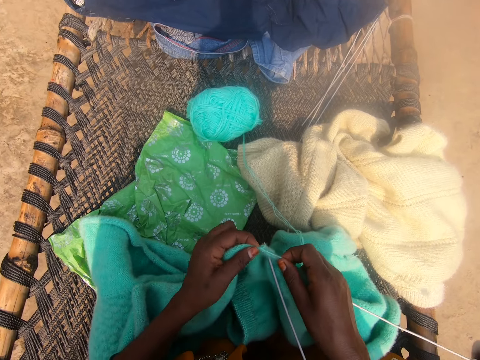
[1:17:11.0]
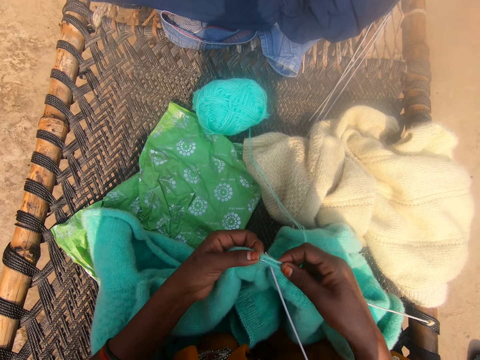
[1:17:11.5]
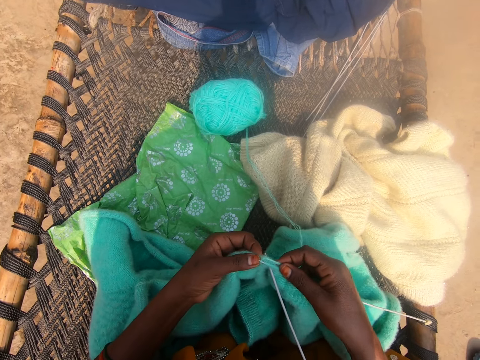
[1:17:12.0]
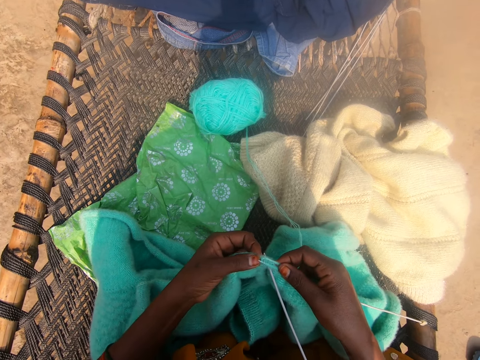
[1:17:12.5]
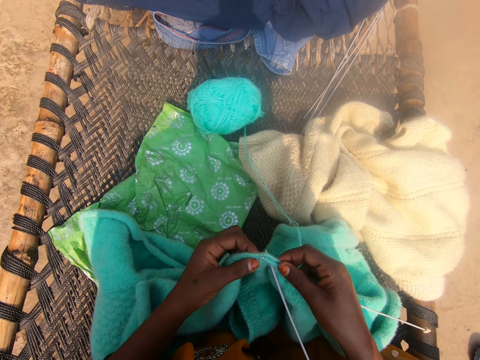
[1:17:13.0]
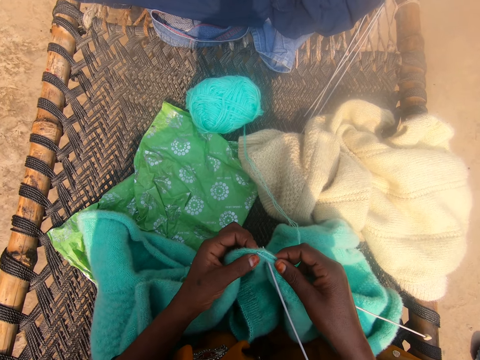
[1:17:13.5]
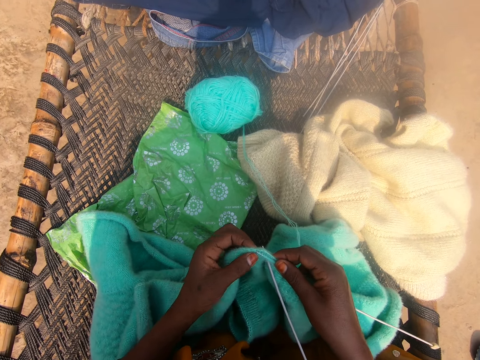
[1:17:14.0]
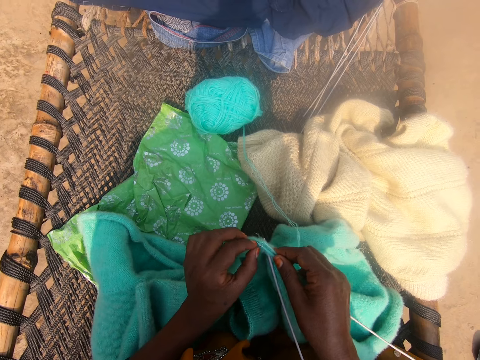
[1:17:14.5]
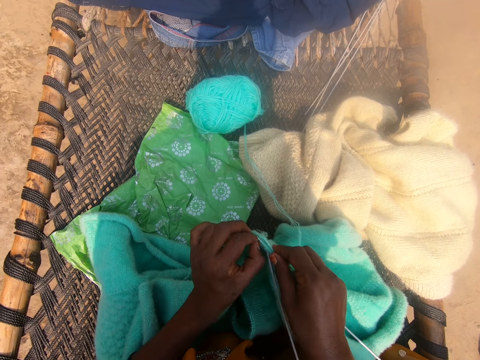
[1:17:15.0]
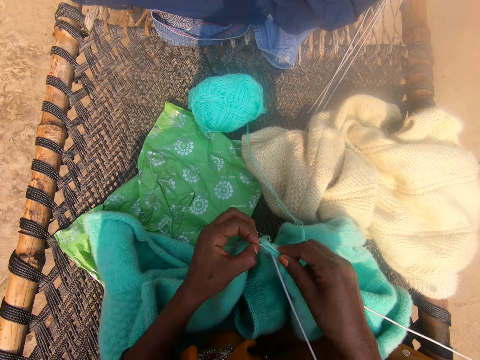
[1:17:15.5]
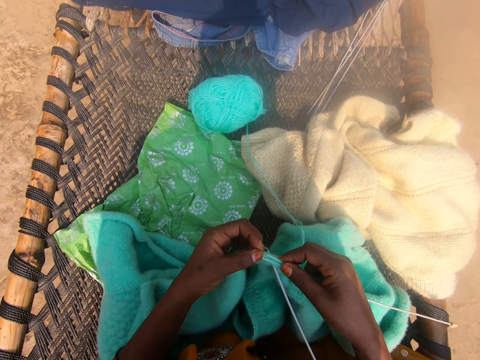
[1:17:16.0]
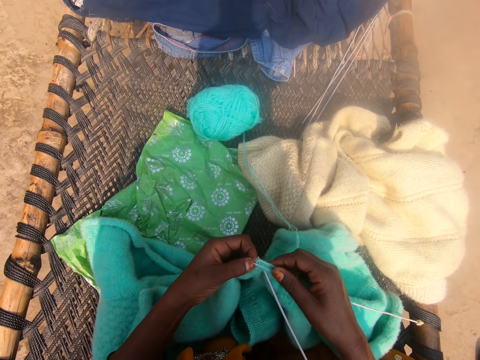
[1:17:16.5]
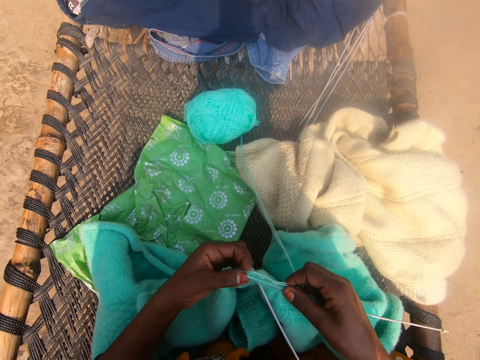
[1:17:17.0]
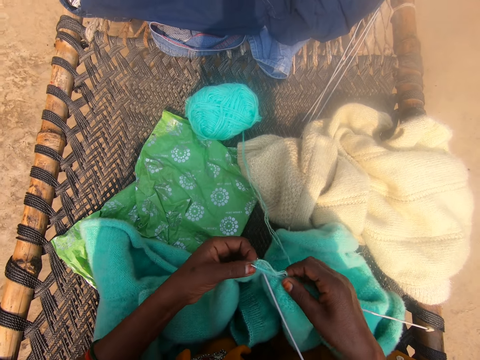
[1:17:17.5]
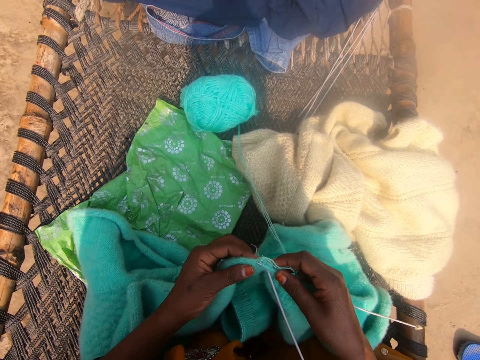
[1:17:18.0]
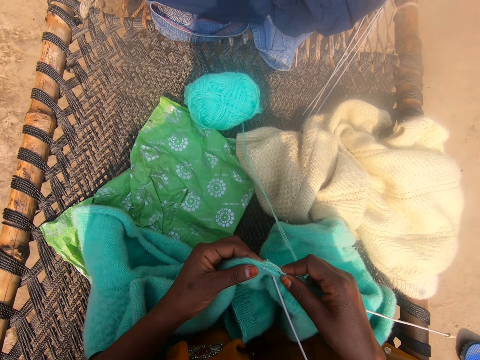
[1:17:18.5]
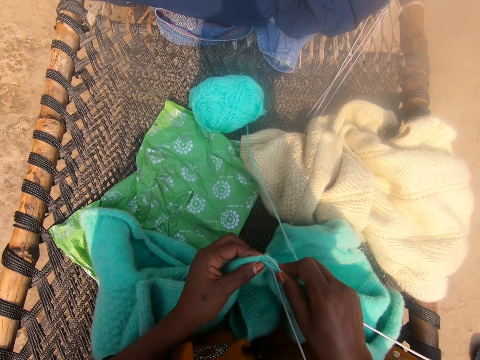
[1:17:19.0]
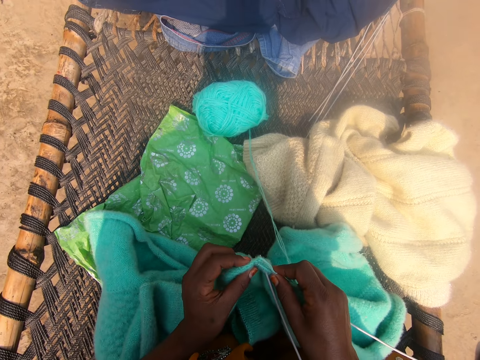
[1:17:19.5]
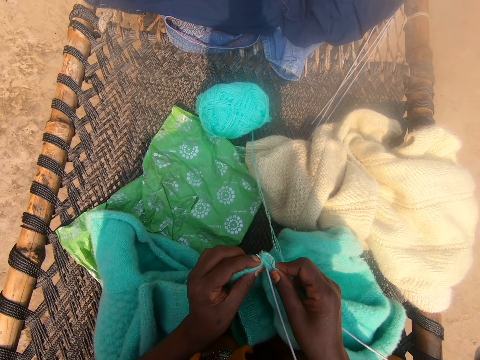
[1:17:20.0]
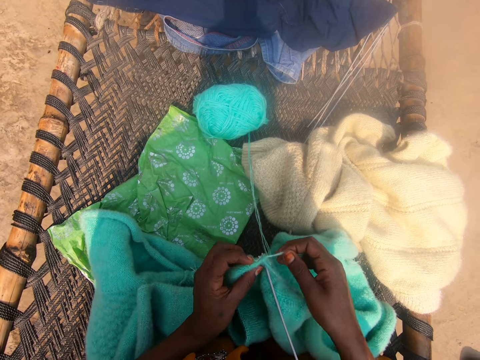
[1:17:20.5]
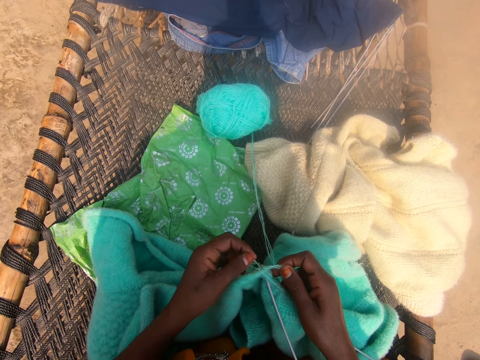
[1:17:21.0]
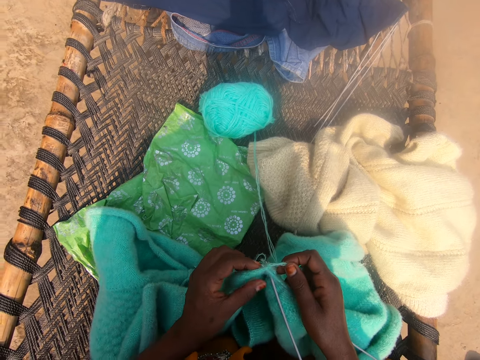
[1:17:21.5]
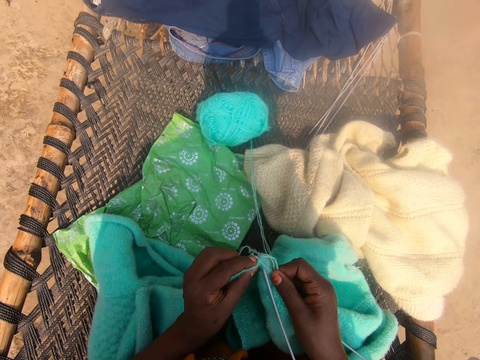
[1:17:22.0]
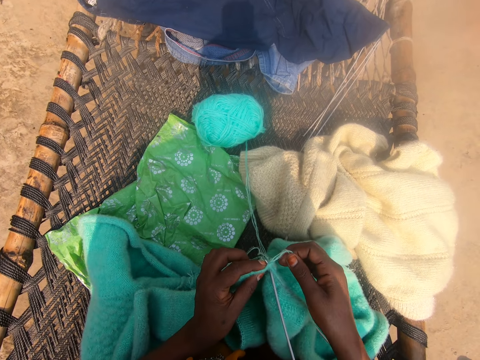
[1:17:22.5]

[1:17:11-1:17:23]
The camera wearer weaves a fabric.

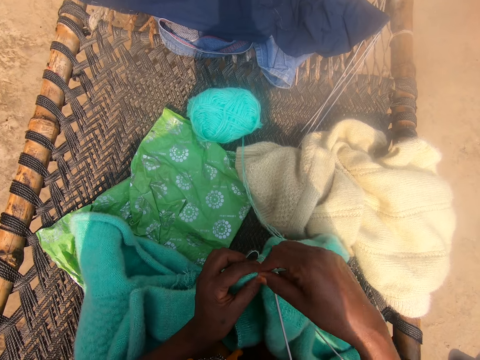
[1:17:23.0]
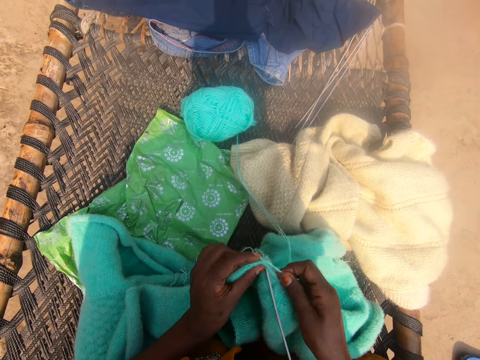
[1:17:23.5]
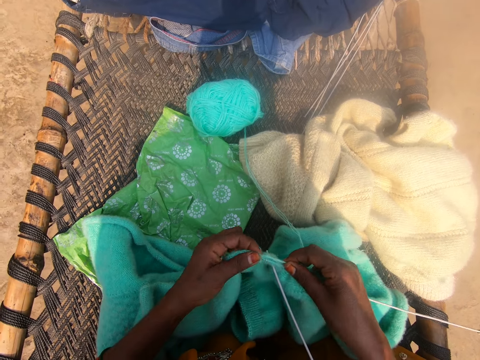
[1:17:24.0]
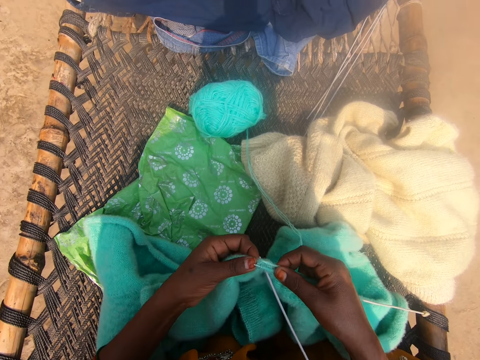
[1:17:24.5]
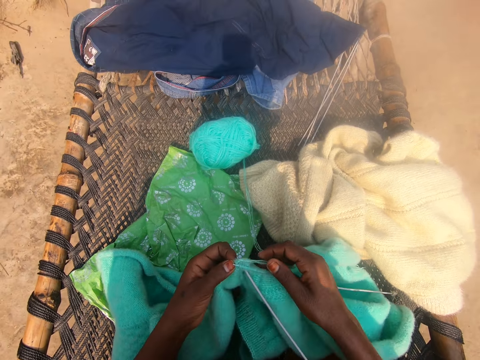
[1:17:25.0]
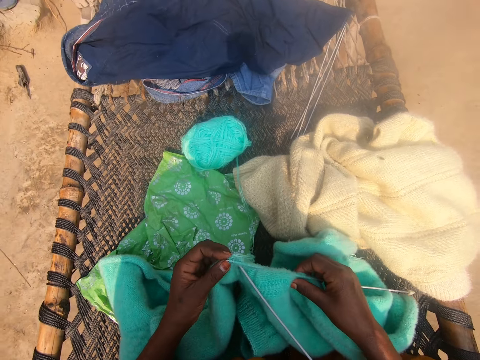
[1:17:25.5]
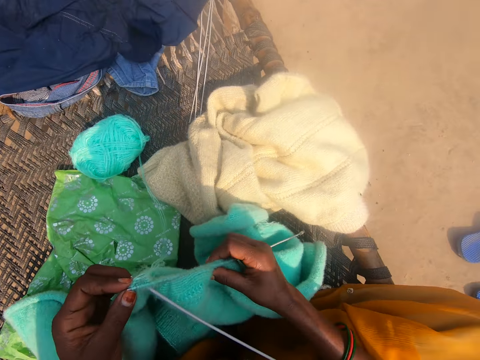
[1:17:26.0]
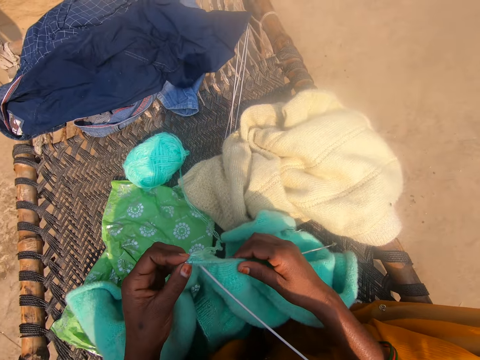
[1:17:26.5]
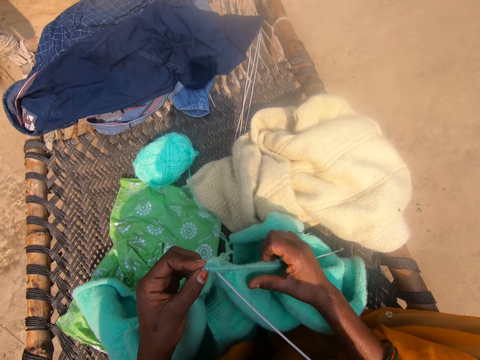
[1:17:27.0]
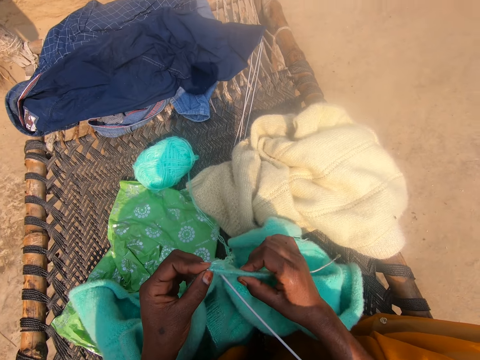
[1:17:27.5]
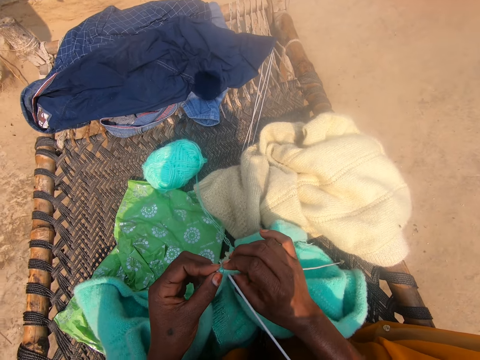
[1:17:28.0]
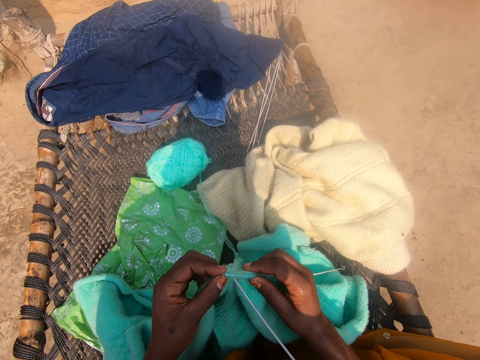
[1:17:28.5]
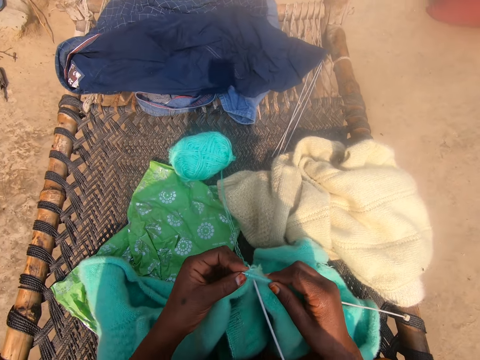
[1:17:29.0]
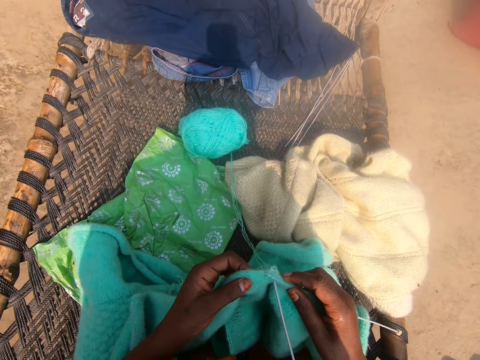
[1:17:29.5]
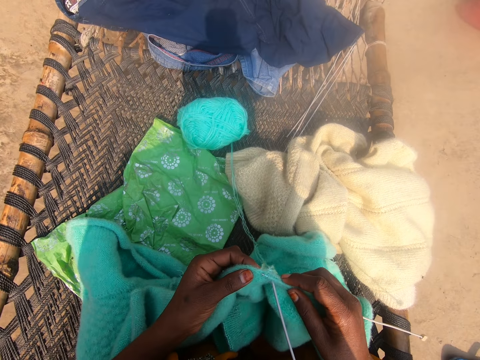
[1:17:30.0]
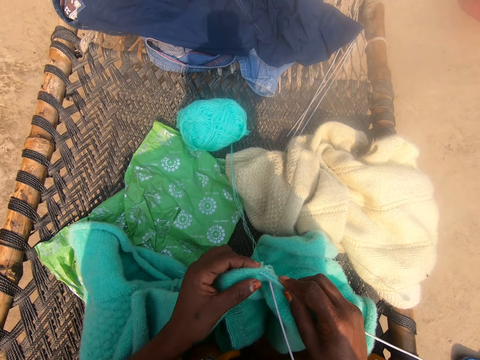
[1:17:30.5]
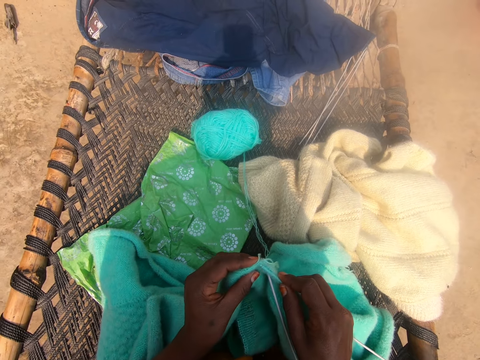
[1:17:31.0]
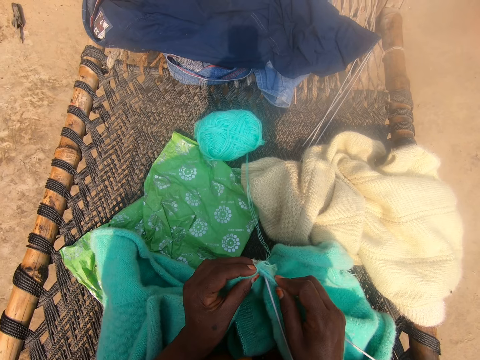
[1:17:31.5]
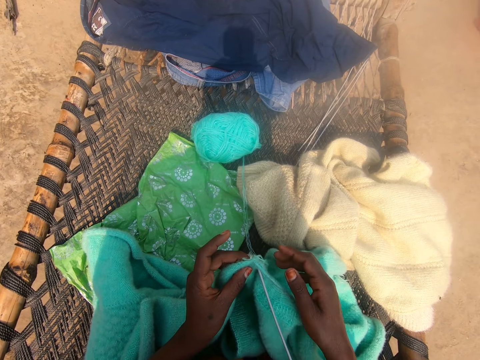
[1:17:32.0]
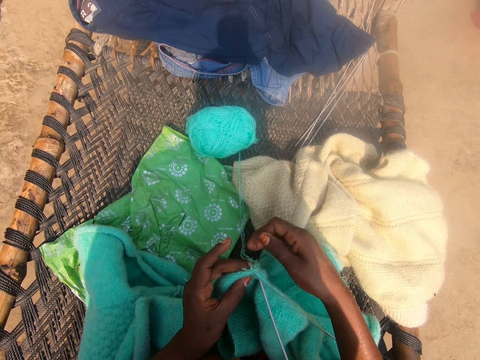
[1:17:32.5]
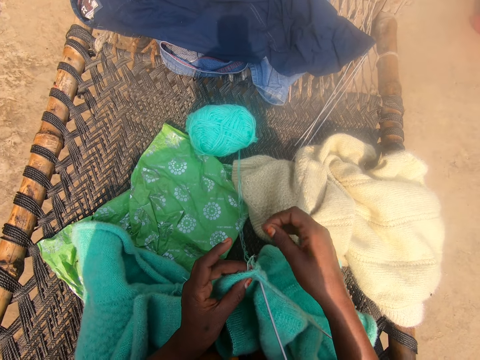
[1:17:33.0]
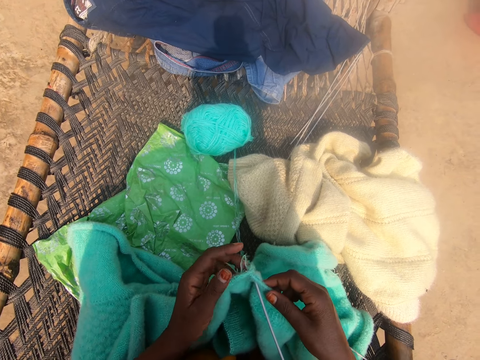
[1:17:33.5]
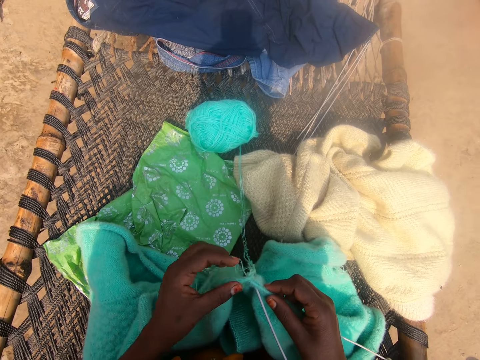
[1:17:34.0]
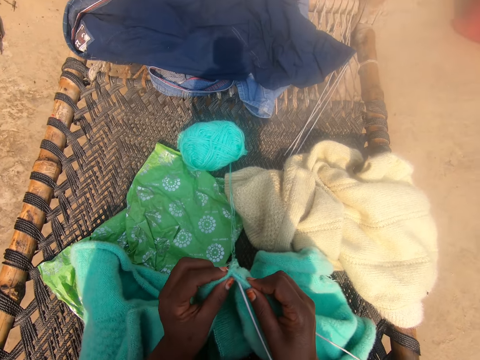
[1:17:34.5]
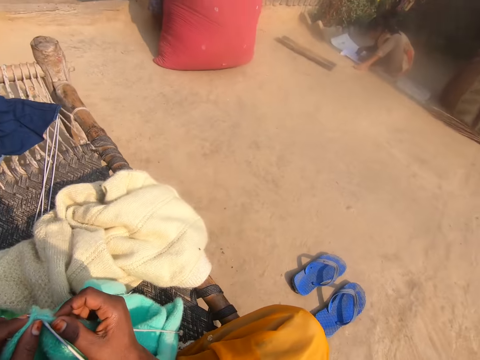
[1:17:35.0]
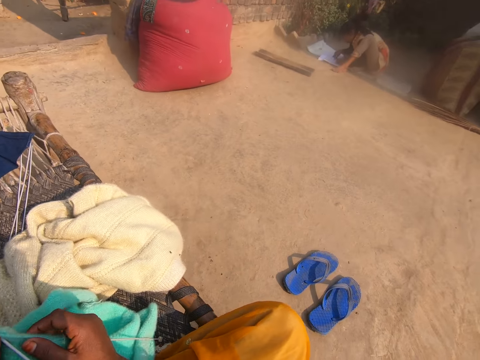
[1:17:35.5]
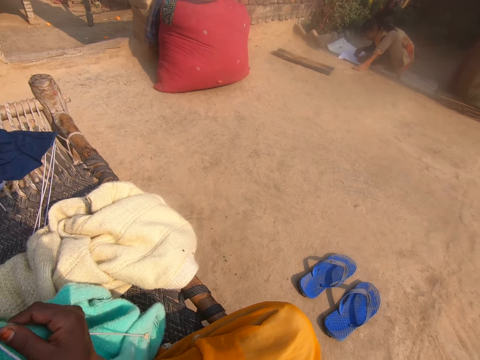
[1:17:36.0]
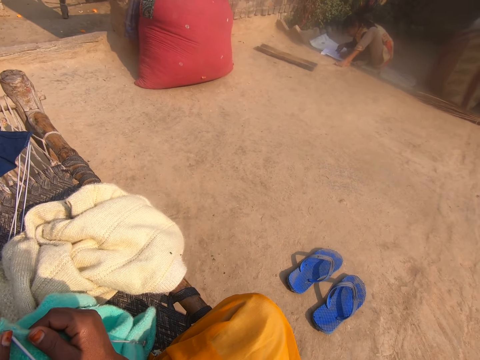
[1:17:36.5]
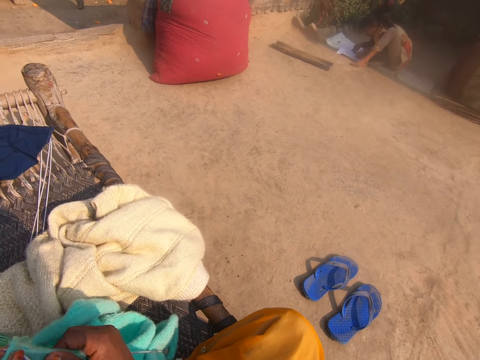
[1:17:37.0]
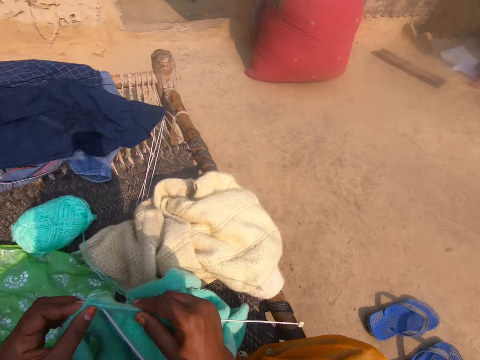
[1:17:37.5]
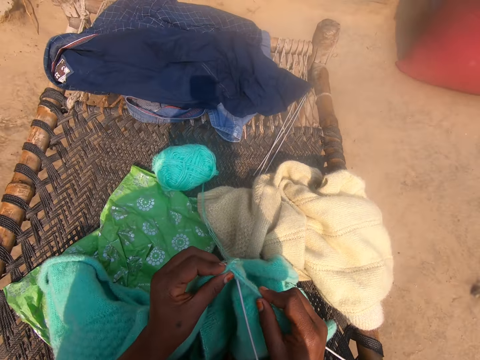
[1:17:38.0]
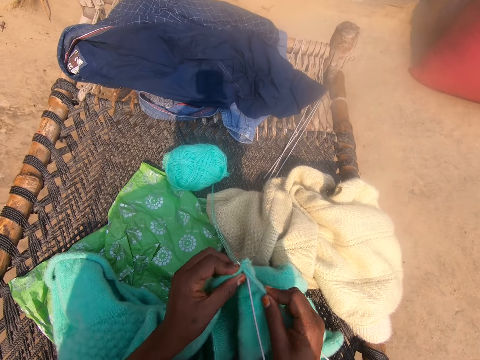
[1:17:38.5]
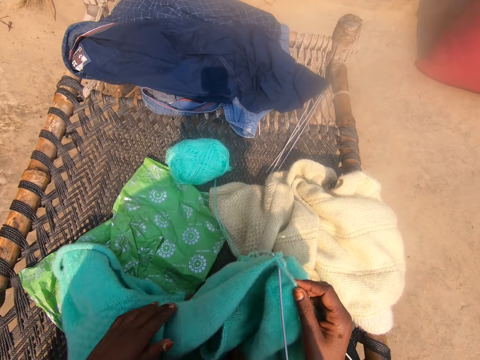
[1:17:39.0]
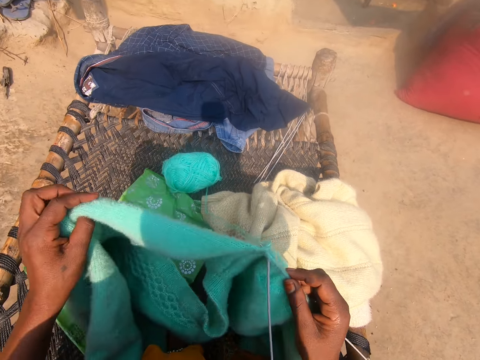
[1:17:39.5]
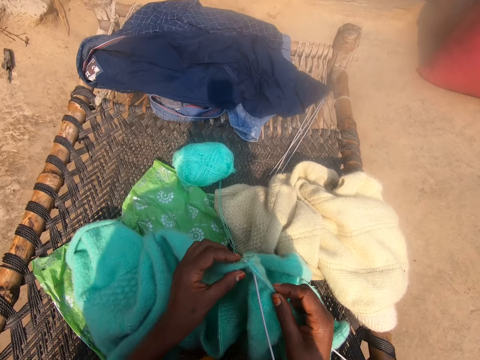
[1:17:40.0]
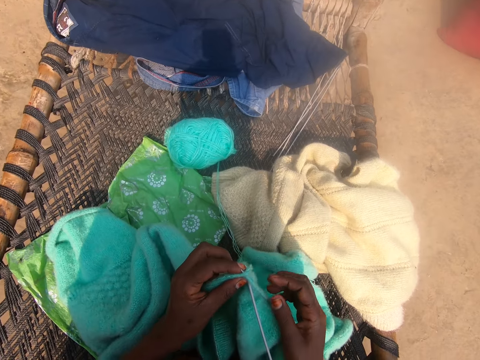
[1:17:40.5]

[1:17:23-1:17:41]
The camera wearer touches a string. She weaves a fabric. She moves her head. She weaves the fabric. She touches the fabric. She weaves the fabric. She touches the string. She turns her head and raises the fabric. A girl sits on the floor across the camera wearer. The girl stares at a paper on the floor. The camera wearer weaves the fabric. She lifts the fabric. She weaves the fabric.
